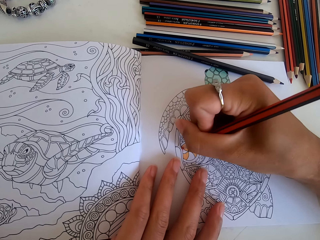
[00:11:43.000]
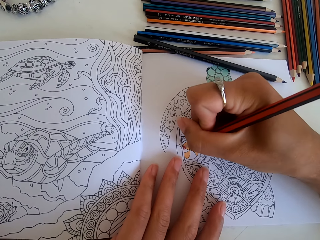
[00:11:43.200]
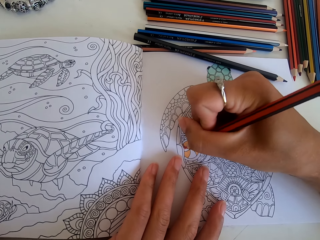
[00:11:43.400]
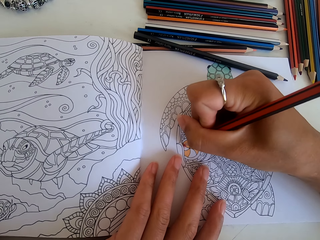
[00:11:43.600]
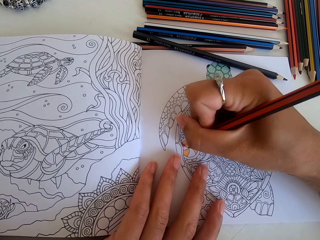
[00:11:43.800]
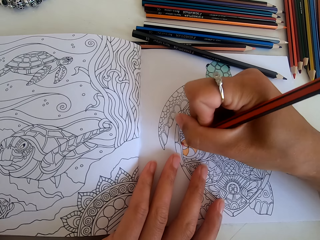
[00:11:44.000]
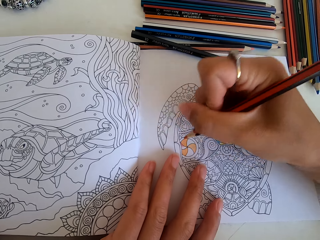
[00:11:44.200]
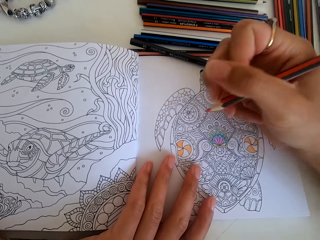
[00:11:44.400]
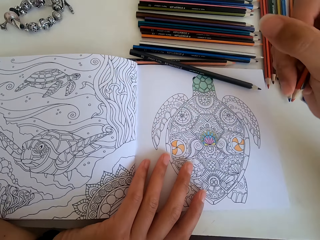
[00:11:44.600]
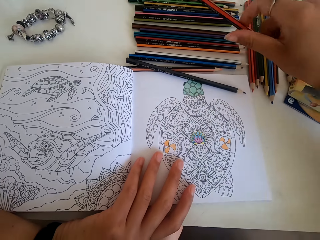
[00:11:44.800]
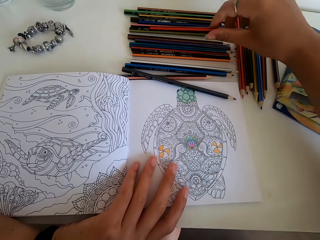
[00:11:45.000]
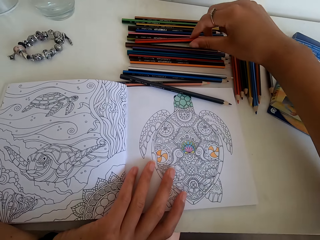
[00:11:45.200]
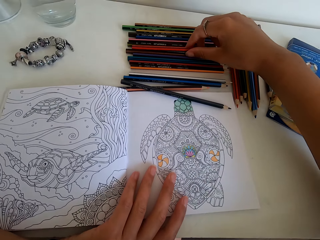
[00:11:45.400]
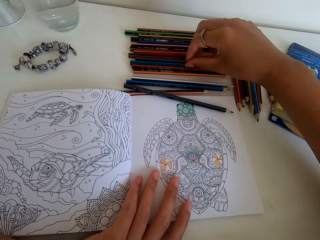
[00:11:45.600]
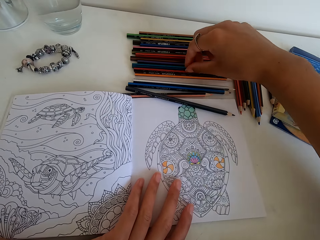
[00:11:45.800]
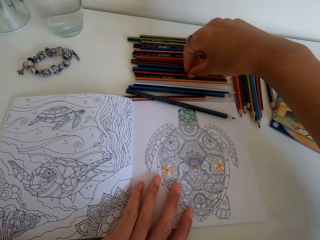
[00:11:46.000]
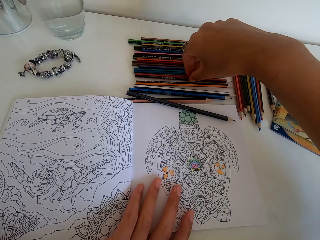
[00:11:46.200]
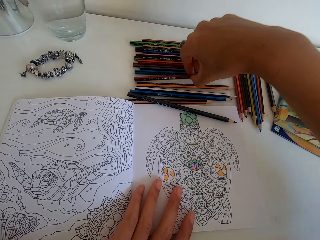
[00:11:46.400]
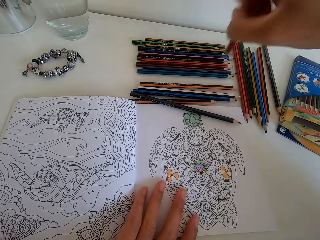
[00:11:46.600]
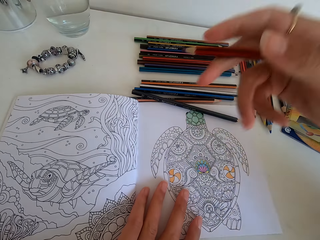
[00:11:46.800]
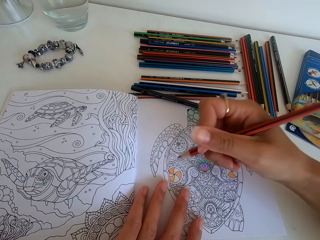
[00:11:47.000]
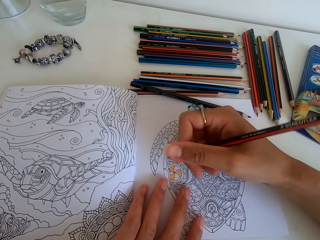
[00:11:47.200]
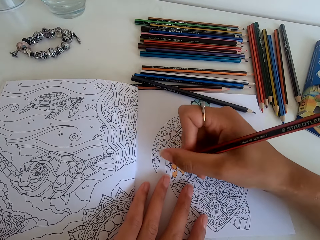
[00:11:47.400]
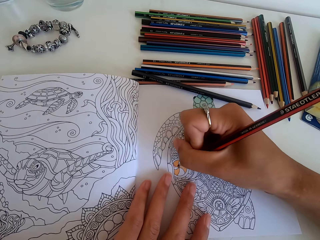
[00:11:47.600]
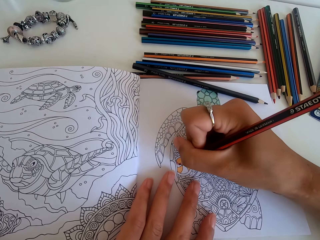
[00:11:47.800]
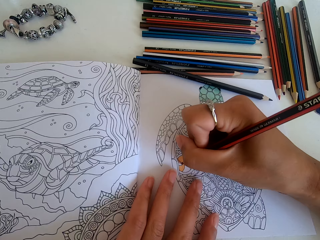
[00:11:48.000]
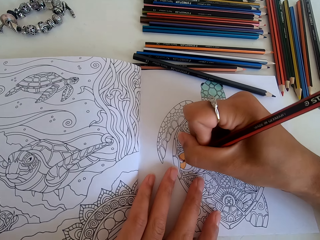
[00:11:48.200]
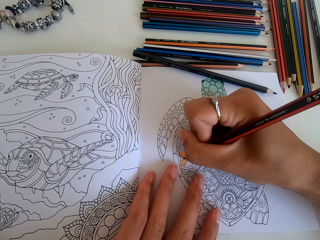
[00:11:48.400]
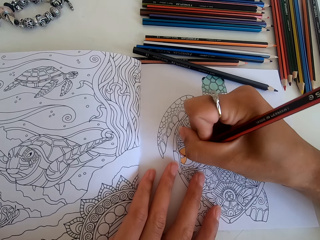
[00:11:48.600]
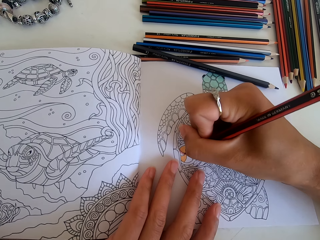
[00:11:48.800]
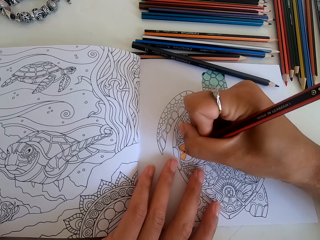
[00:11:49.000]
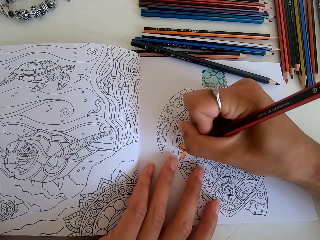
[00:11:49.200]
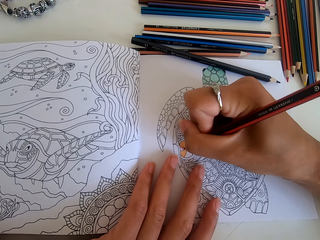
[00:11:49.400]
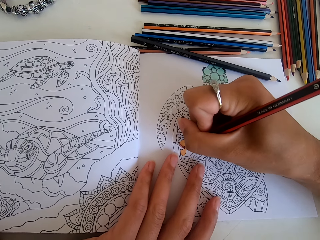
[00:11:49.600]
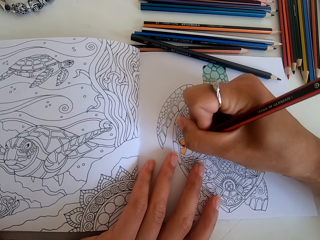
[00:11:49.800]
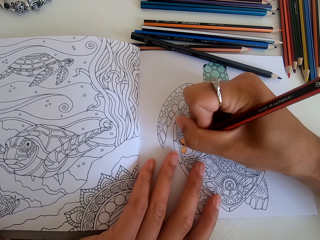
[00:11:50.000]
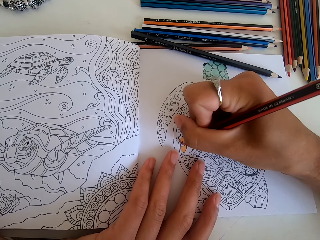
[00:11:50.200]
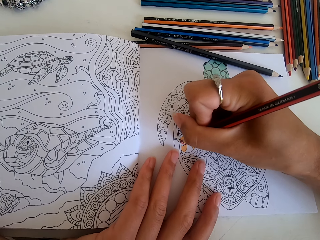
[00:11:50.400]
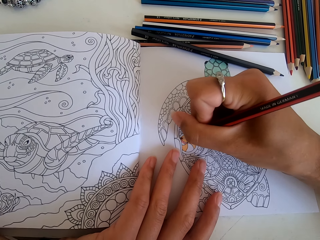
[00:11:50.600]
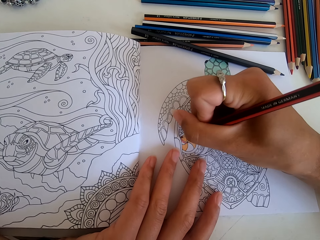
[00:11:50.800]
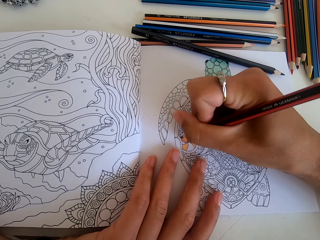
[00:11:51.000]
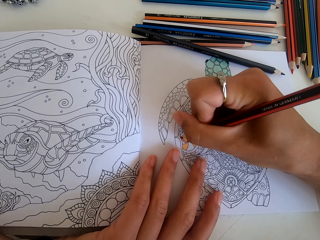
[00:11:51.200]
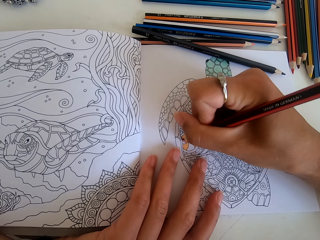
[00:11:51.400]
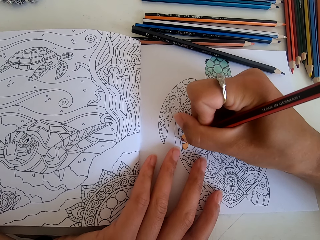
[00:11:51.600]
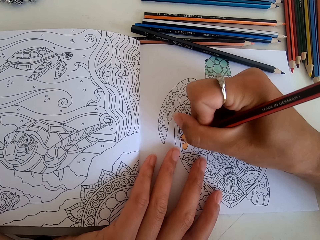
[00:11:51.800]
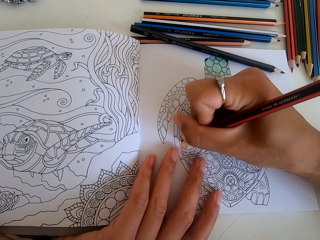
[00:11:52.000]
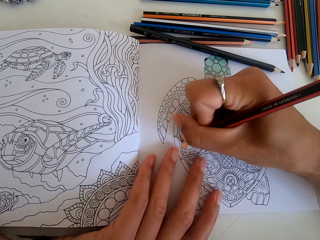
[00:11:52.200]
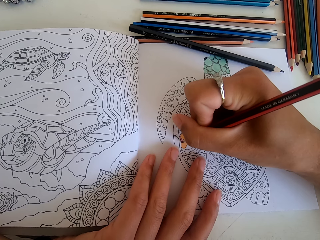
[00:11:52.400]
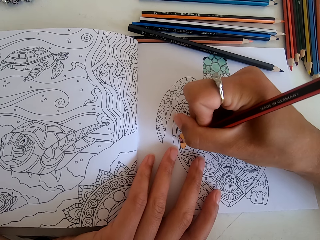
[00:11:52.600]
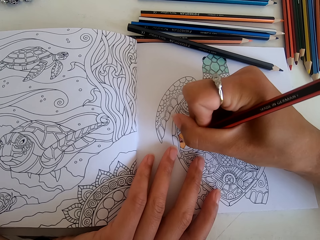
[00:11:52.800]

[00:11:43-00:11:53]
The camera wearer puts the color pencil down on the table. They pick another color pencil from the table. They color the picture.

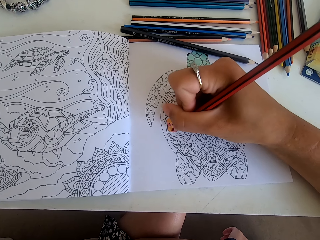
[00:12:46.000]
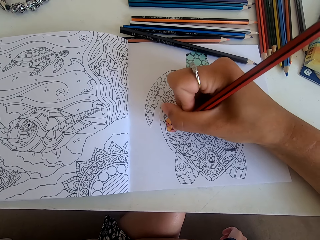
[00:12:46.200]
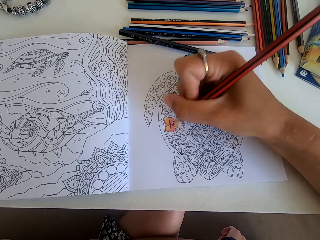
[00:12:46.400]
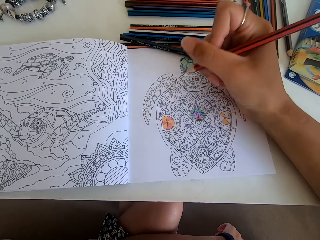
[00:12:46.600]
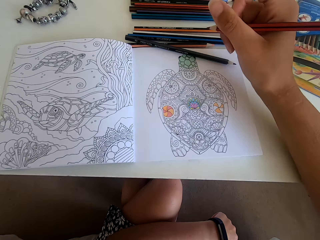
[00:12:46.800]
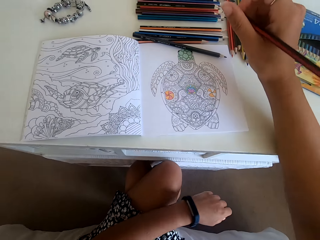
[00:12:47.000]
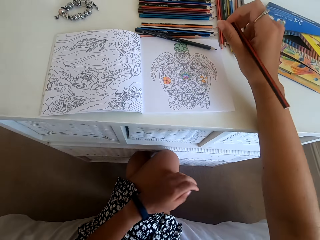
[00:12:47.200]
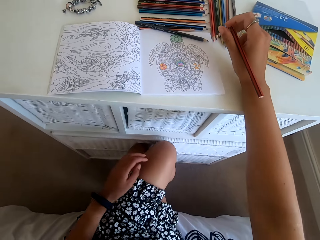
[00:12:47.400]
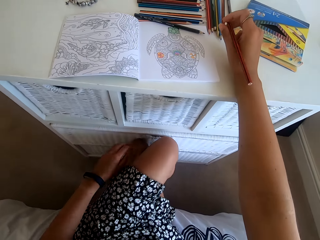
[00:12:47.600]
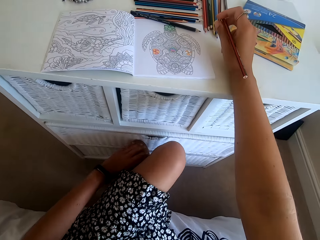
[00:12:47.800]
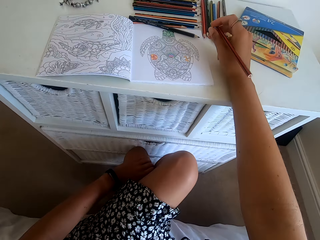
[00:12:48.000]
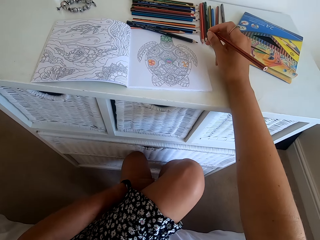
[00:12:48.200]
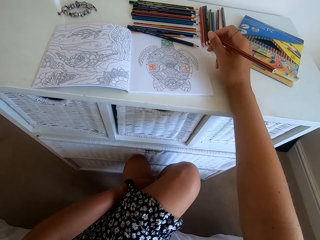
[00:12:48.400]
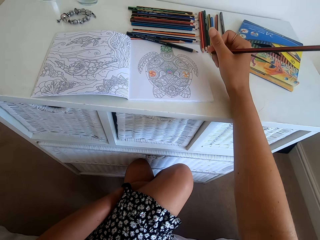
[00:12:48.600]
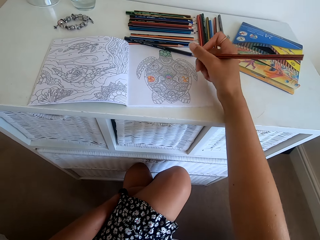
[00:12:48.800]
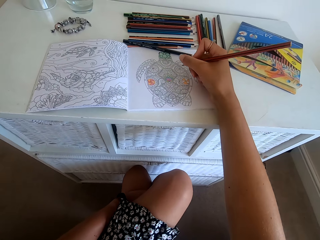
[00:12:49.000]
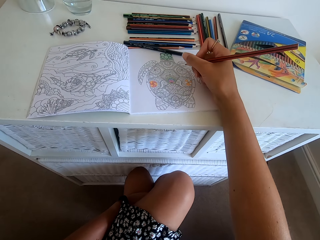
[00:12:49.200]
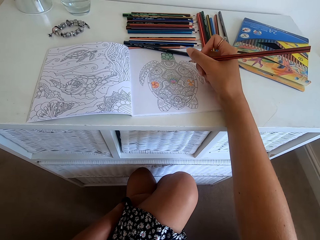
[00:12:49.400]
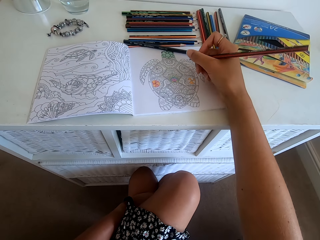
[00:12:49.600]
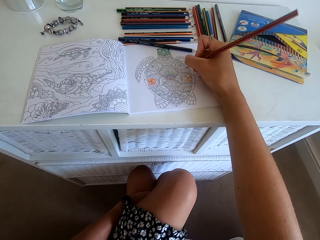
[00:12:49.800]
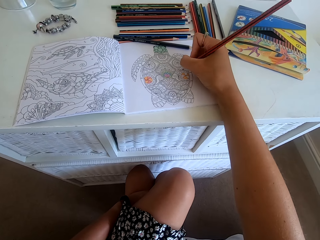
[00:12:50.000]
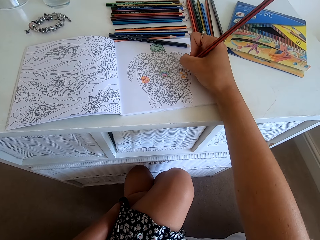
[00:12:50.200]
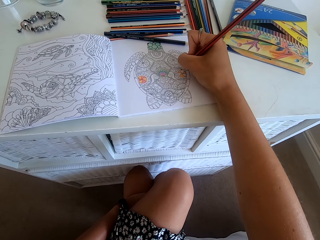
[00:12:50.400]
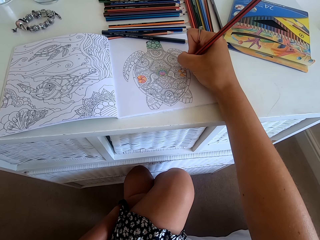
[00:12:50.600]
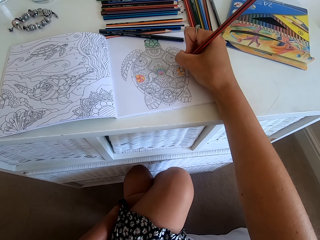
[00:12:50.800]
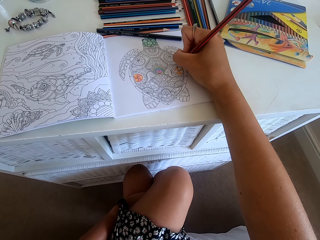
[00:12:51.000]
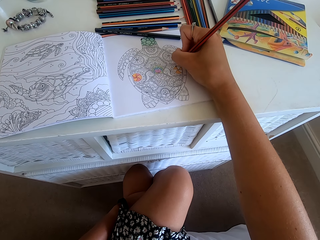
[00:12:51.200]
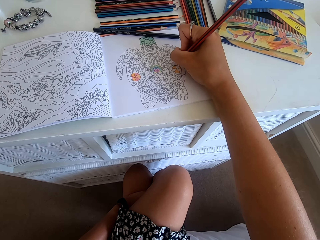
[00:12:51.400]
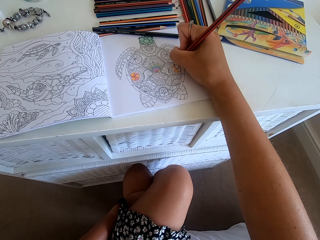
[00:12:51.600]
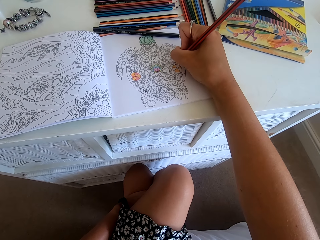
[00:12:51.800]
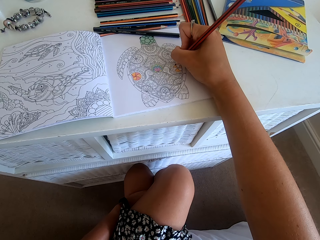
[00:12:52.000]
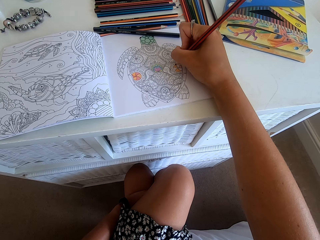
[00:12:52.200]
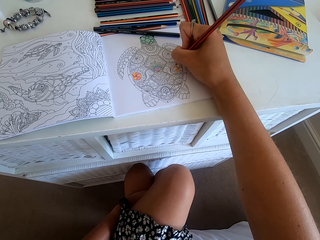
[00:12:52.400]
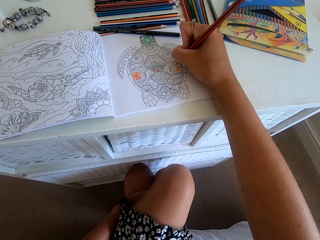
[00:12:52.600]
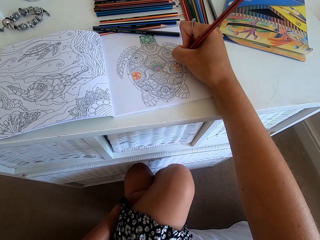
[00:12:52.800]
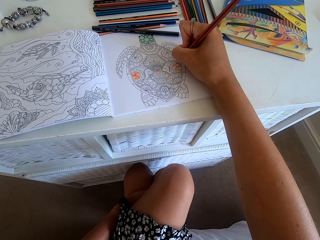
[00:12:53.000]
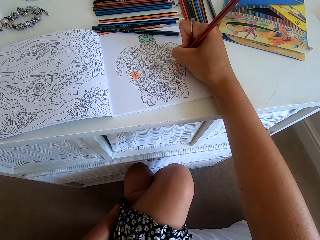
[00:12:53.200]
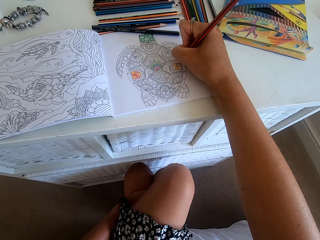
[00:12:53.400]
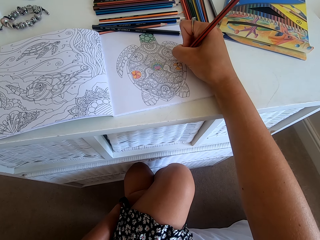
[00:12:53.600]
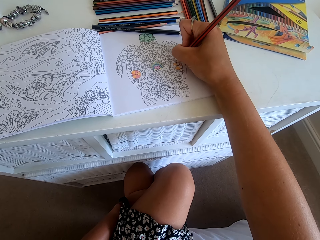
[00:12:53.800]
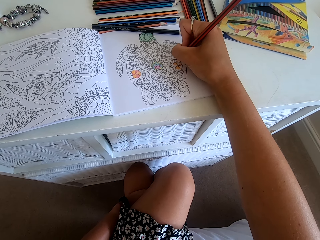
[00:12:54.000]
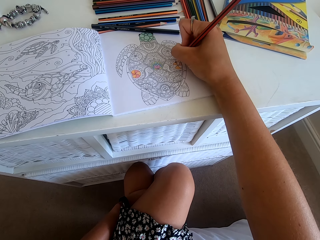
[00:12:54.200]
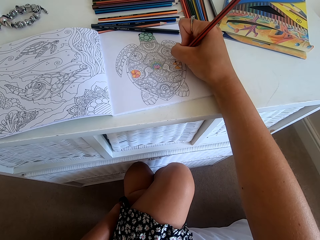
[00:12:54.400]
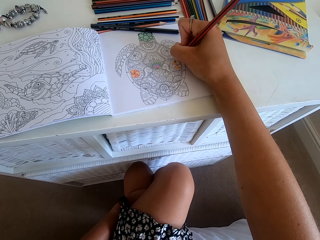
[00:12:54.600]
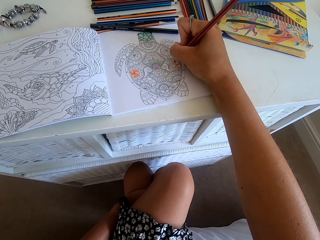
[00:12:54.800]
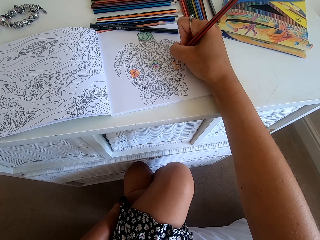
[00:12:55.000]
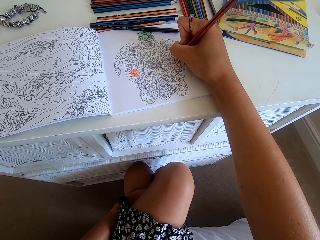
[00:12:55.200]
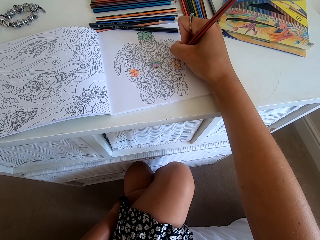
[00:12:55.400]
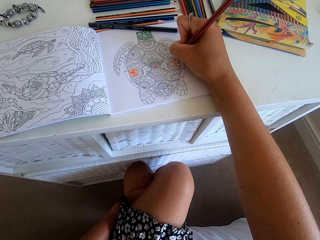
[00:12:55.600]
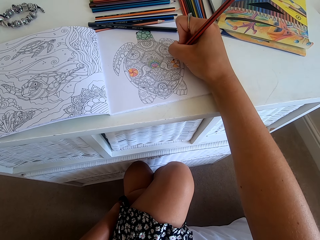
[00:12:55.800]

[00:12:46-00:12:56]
The camera wearer stops to color the picture. They color the picture.

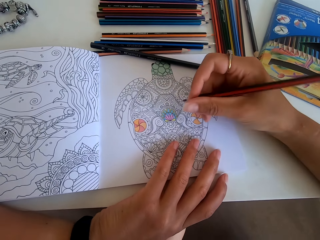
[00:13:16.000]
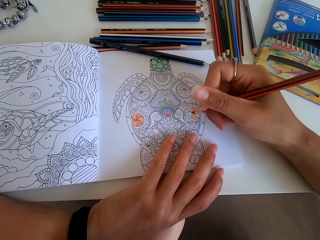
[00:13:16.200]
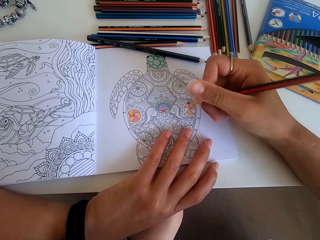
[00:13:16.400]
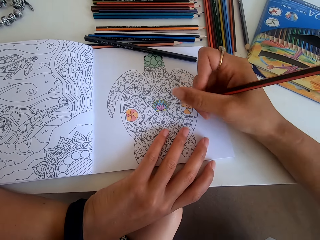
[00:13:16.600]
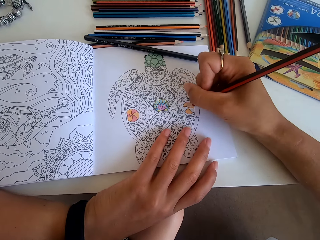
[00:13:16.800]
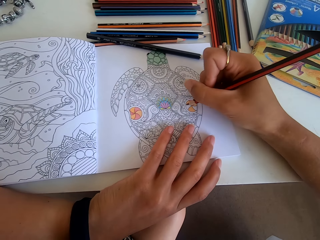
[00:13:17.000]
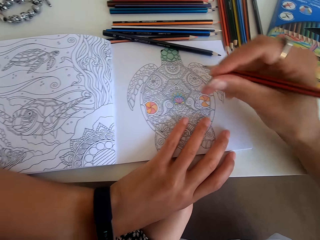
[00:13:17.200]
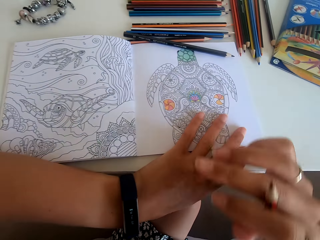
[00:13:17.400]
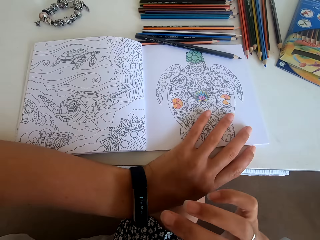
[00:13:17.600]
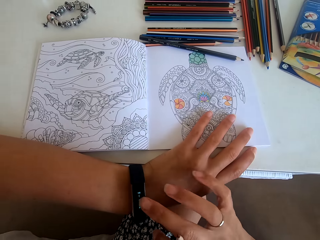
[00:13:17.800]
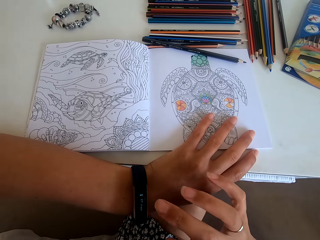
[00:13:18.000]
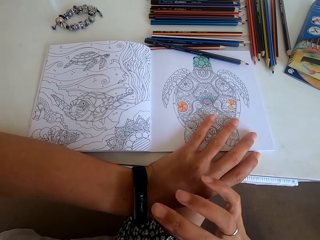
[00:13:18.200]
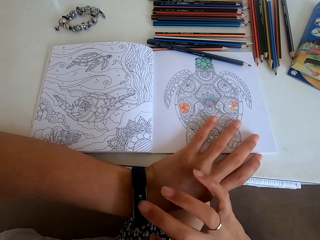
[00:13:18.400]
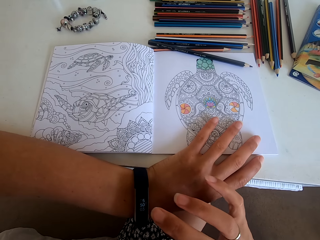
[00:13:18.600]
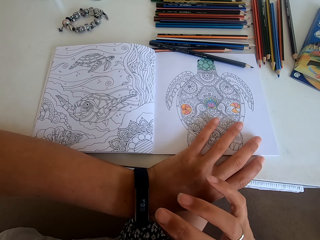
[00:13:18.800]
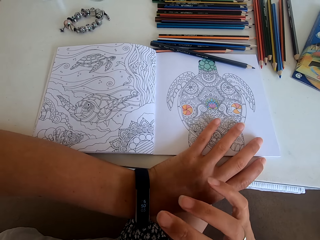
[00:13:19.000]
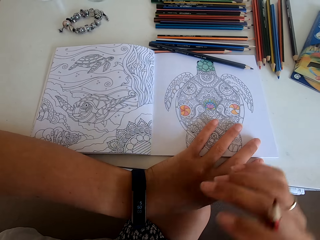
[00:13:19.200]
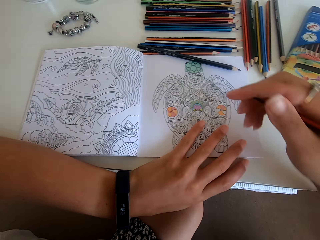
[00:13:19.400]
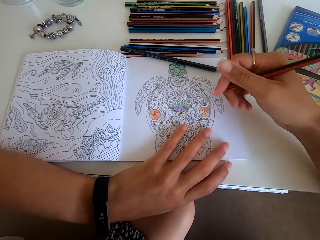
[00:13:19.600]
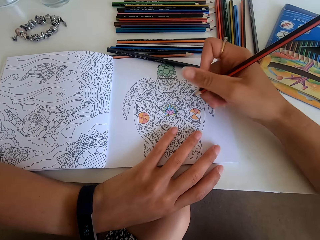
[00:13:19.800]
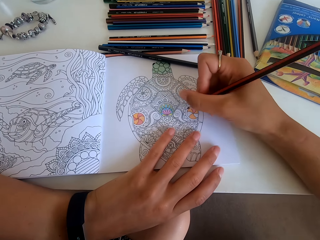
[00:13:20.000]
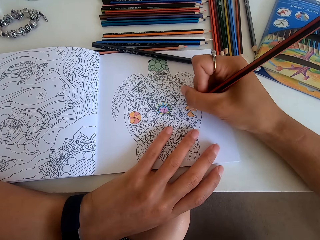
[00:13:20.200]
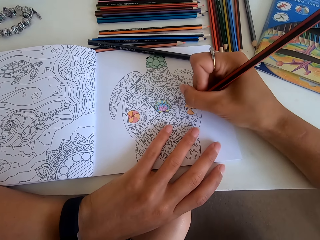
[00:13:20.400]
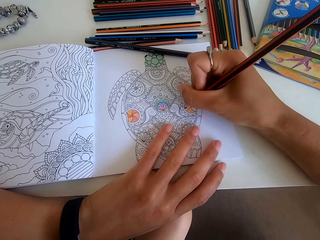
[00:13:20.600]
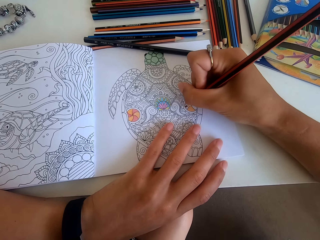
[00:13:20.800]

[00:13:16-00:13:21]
The camera wearer touches the watch on her hand. She colors the picture.
